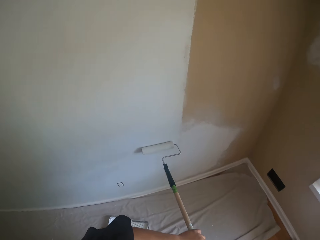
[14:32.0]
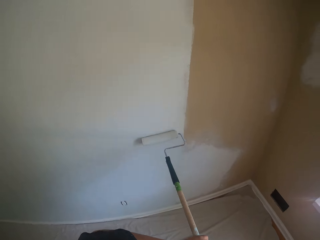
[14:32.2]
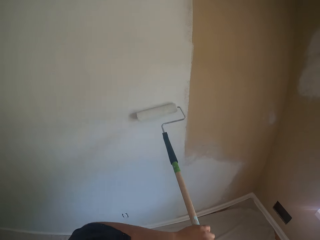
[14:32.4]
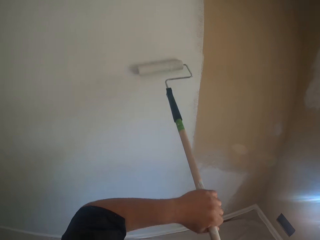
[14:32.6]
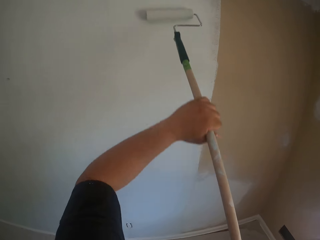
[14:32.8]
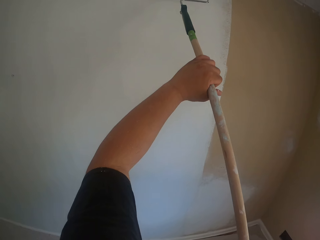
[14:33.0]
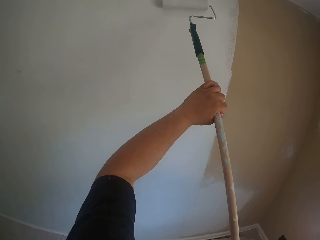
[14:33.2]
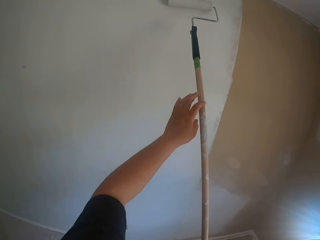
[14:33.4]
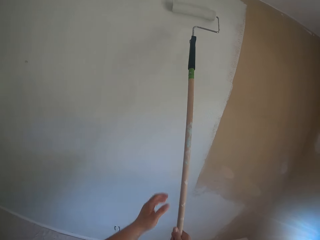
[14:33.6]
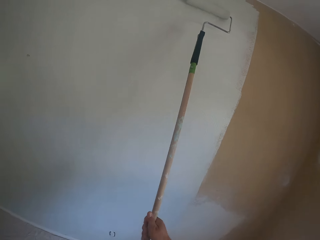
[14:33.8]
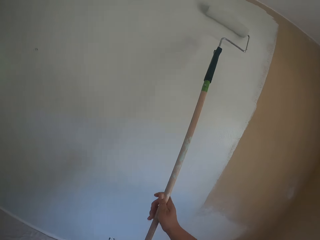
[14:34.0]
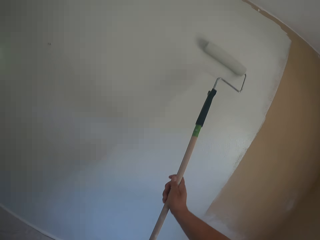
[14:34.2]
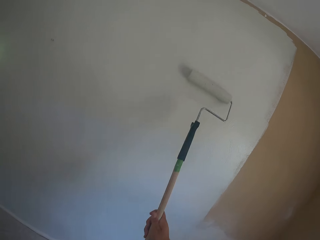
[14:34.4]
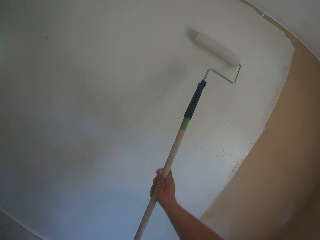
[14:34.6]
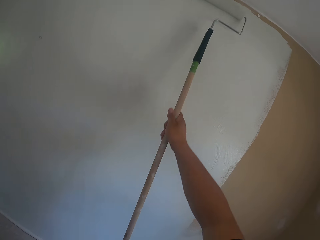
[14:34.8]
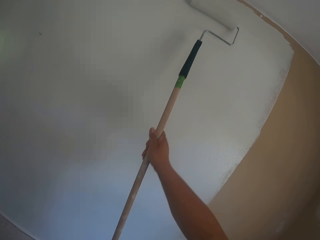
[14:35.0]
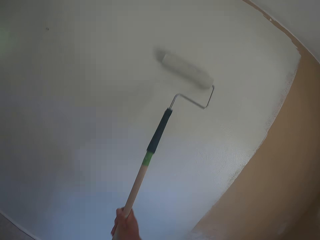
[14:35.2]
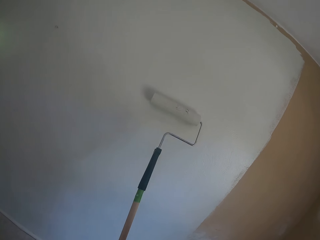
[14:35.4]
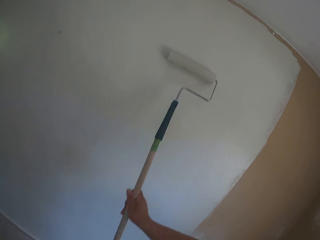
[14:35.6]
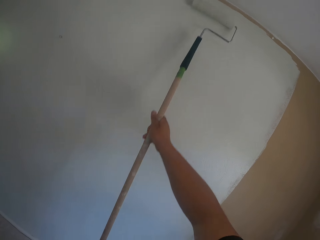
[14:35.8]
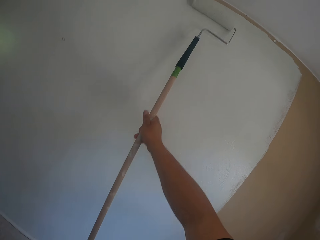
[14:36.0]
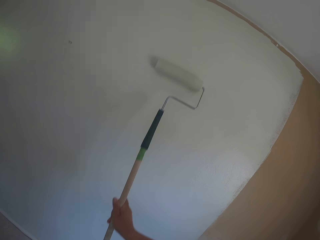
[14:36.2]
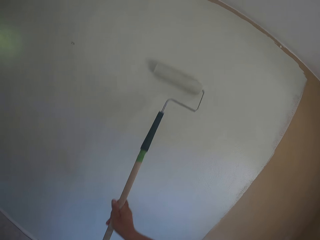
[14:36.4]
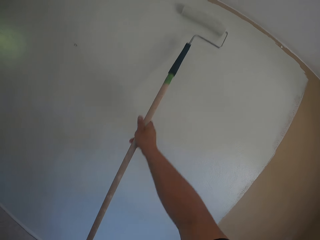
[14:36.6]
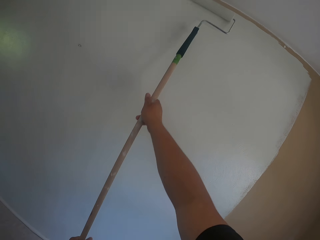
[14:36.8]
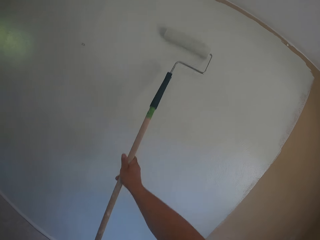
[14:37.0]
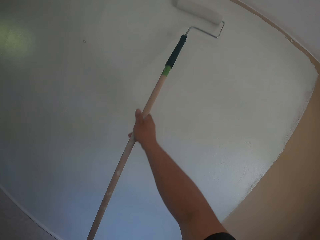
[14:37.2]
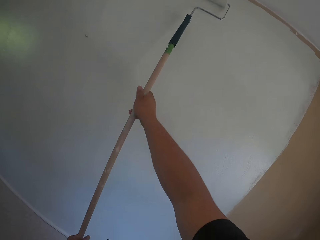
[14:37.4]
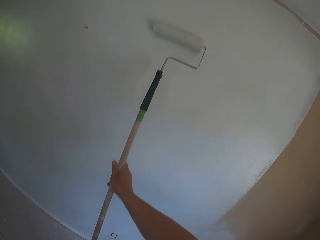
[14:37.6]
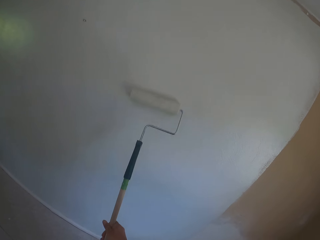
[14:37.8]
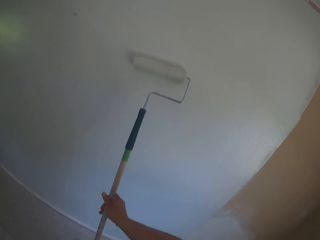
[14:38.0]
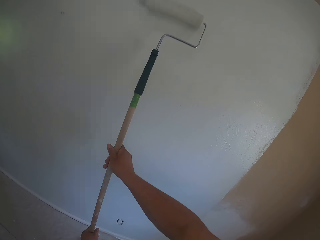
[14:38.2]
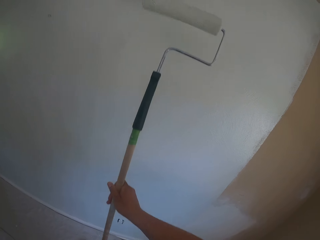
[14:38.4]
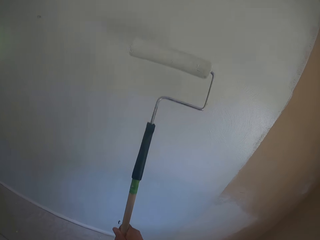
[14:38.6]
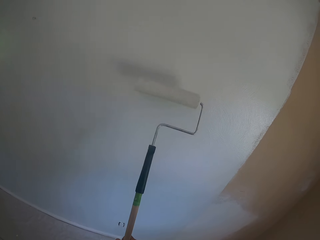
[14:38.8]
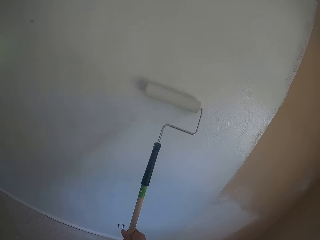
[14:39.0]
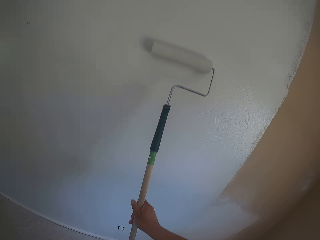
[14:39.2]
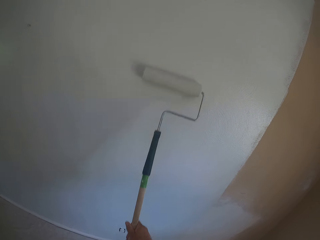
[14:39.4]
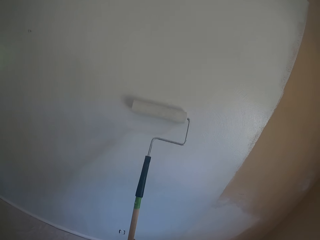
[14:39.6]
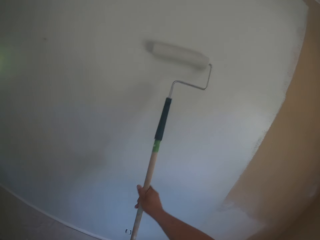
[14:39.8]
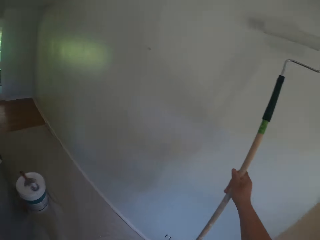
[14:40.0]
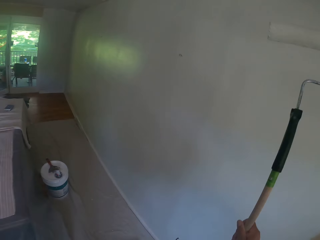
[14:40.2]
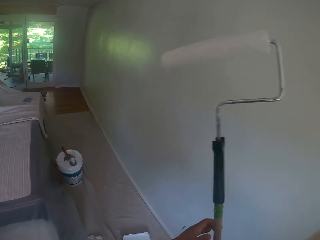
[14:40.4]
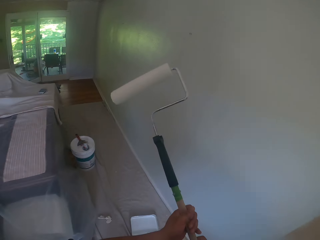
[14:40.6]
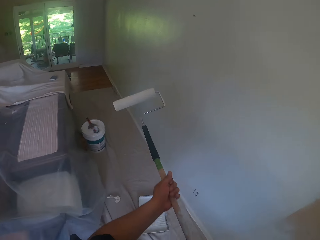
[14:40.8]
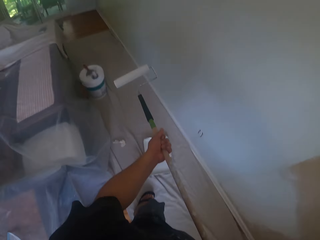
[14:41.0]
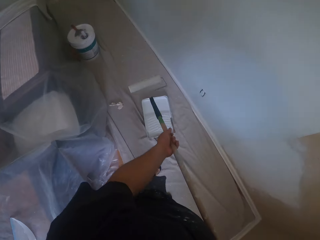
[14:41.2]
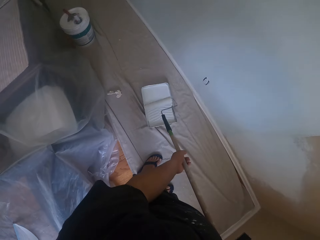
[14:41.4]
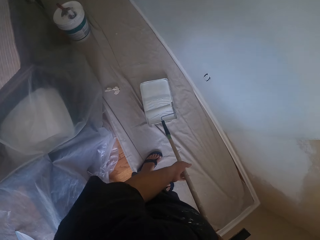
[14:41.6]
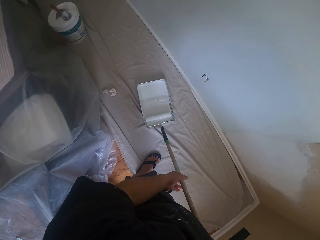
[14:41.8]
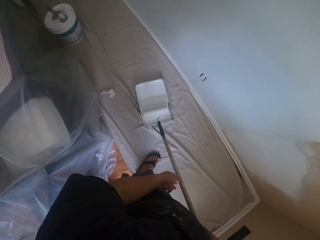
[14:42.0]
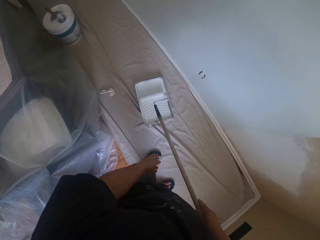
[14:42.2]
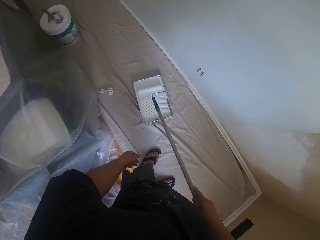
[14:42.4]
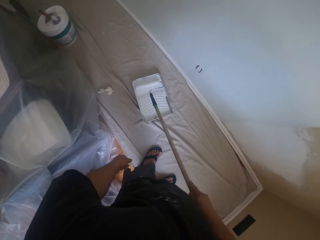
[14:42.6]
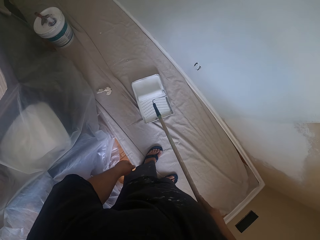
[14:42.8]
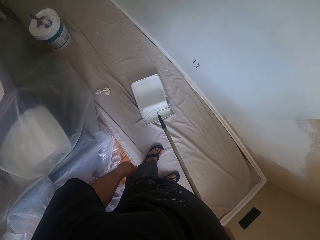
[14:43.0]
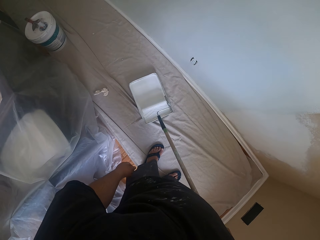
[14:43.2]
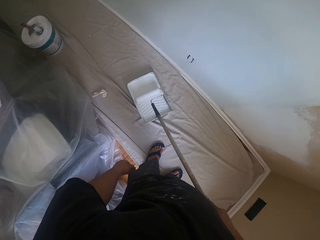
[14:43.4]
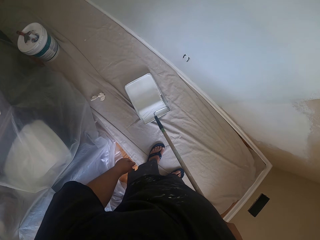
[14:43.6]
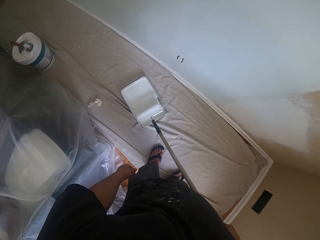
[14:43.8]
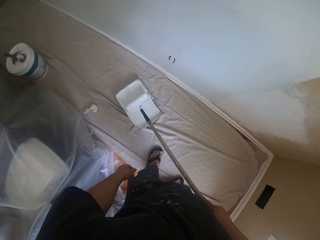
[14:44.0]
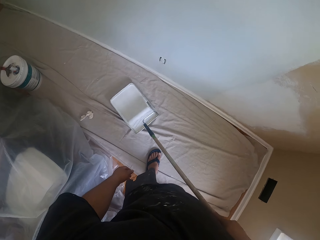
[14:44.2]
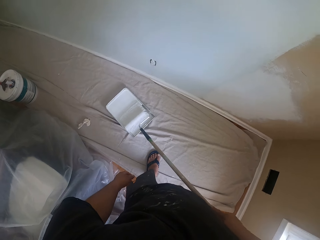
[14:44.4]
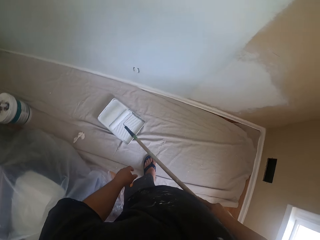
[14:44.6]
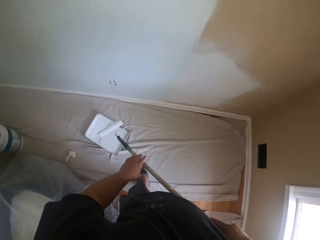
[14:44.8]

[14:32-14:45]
The camera wearer moves his hand on the roller extension pole. He paints the wall. He lowers the roller. He places the roller on a roller tray. He rolls the roller brush inside the paint container on the floor.

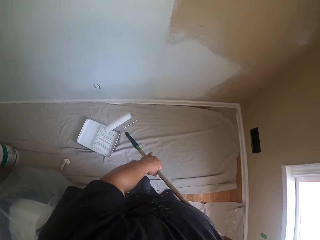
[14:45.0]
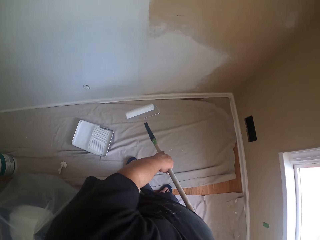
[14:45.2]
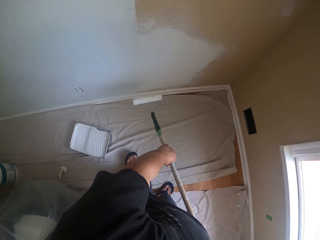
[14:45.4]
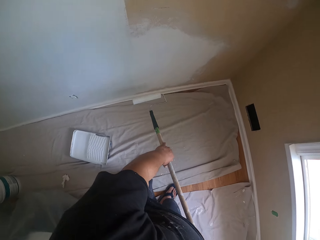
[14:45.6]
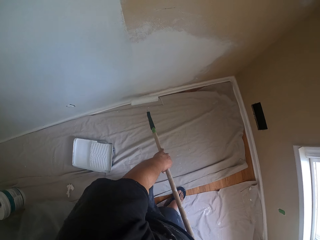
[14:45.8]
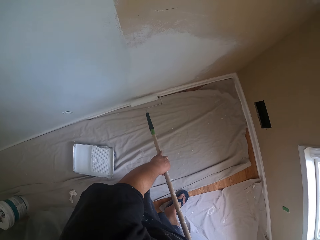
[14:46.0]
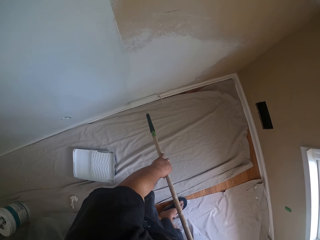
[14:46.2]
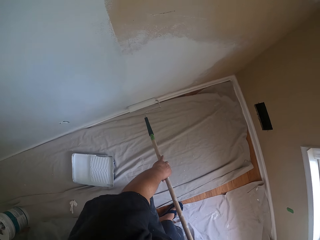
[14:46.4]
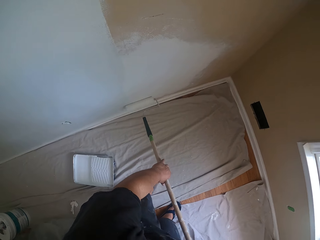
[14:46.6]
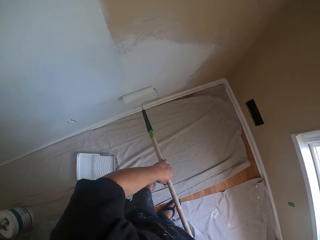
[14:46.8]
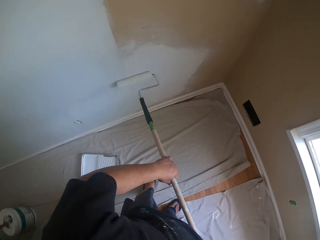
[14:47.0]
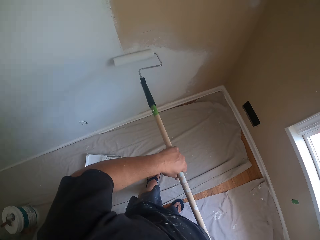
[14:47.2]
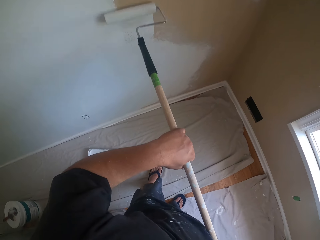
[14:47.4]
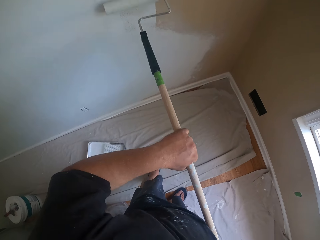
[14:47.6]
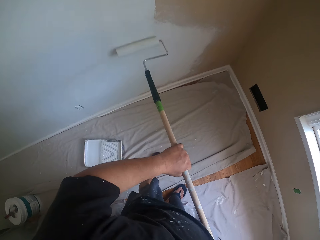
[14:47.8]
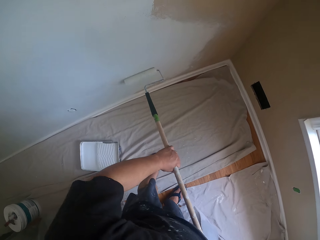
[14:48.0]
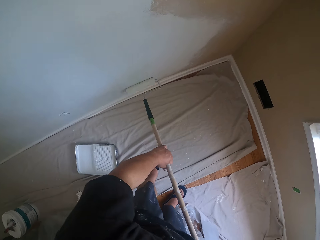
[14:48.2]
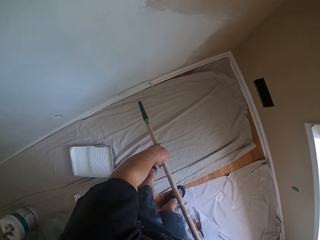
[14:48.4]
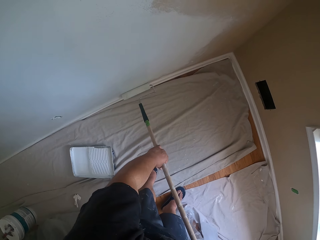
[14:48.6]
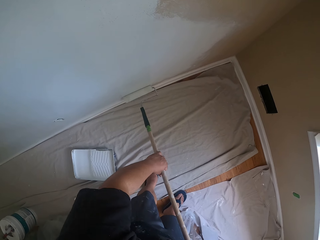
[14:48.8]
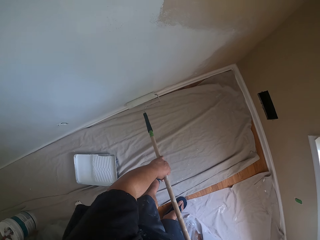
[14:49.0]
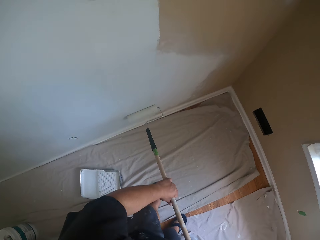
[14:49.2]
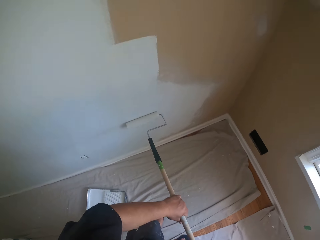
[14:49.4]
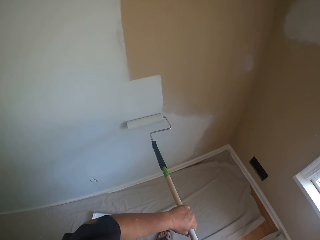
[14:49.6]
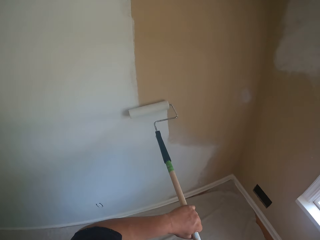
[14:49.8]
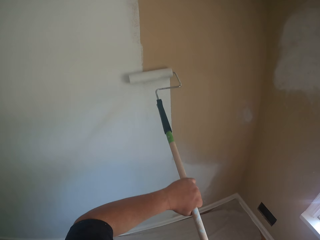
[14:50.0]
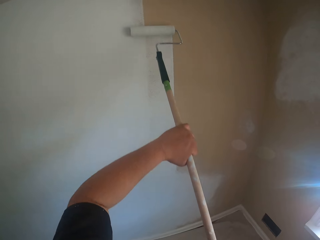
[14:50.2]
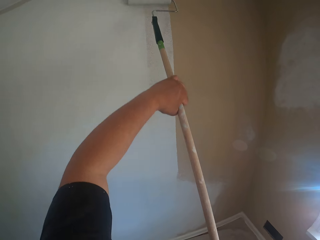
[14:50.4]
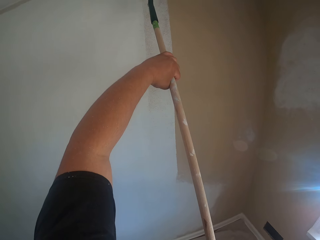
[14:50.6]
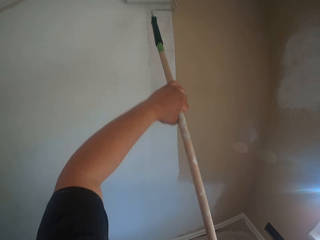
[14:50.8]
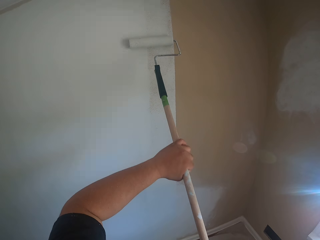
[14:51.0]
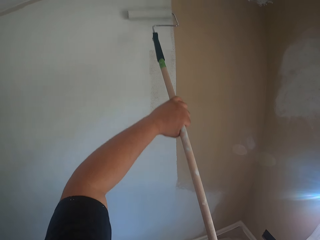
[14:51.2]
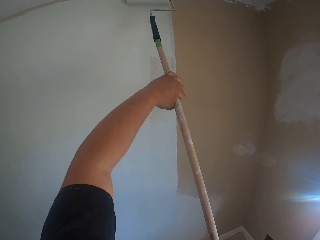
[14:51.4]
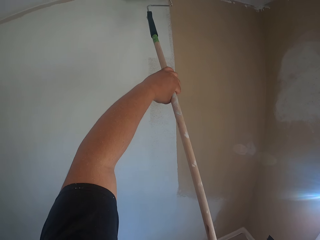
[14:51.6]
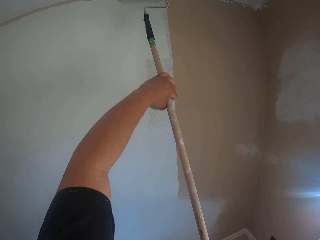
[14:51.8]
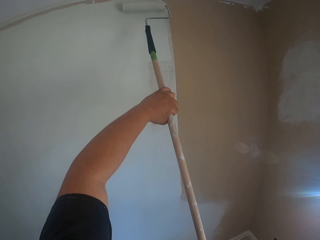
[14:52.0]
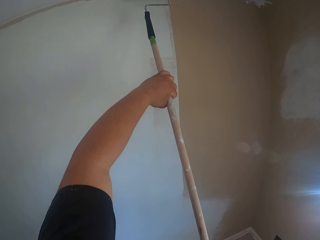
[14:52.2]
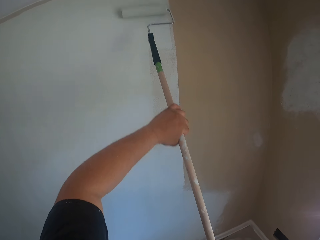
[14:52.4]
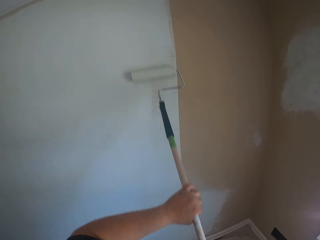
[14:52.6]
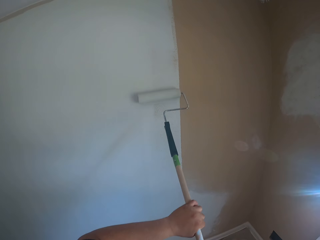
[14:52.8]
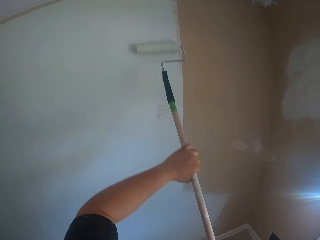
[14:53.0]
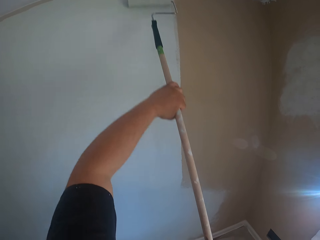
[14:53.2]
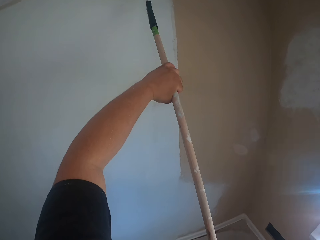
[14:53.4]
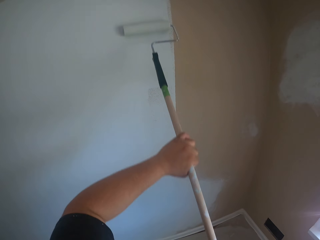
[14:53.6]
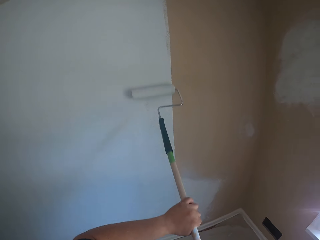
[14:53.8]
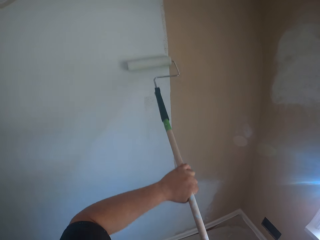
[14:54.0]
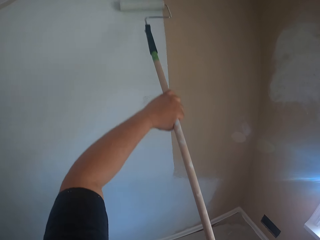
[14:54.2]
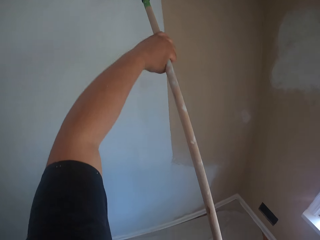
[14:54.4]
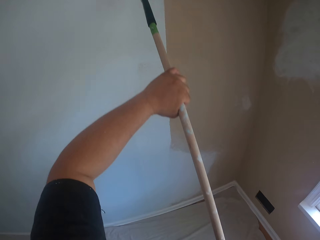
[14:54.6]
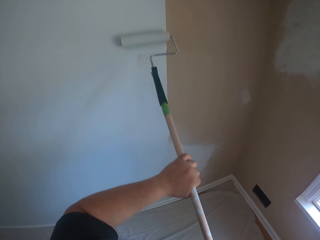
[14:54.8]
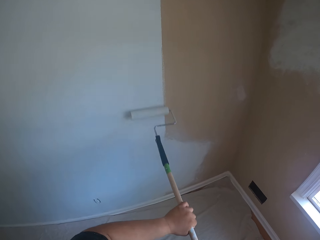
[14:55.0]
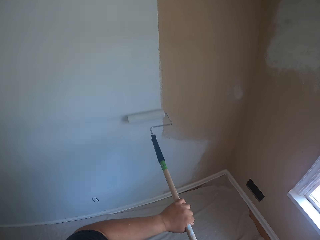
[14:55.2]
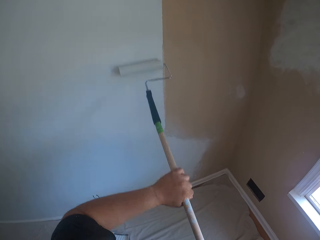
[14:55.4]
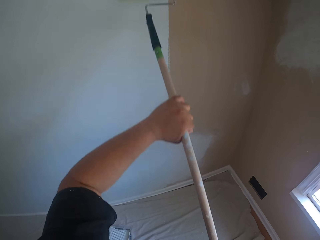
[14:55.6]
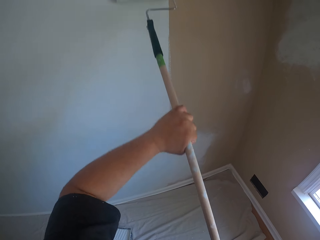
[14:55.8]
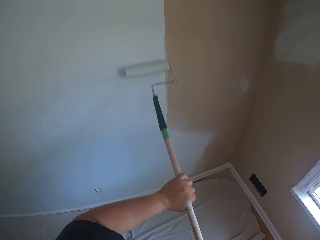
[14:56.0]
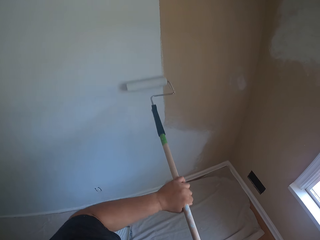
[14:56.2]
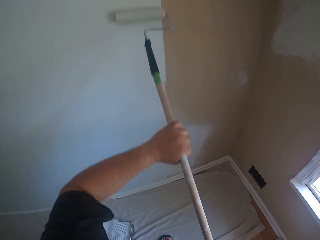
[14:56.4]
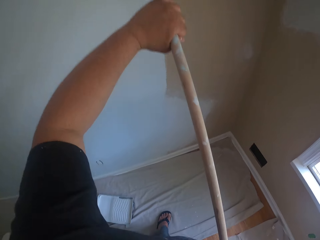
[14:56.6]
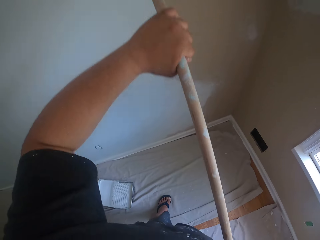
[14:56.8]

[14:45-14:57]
The camera wearer holds the roller extension pole with his left hand. He moves the roller to the right. He places the roller on a wall. He paints the wall with the roller brush.
